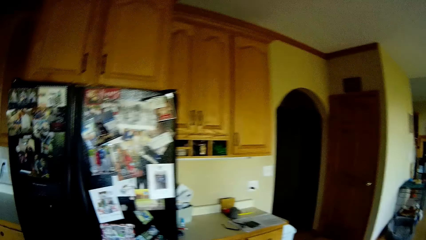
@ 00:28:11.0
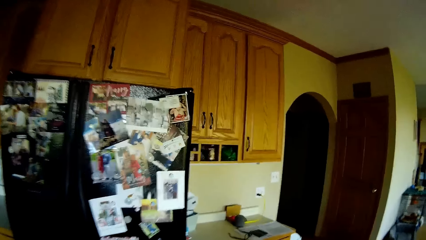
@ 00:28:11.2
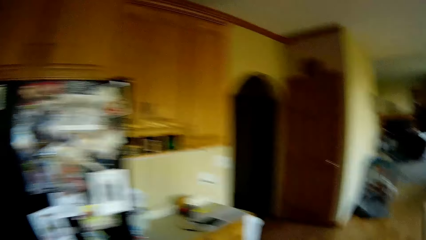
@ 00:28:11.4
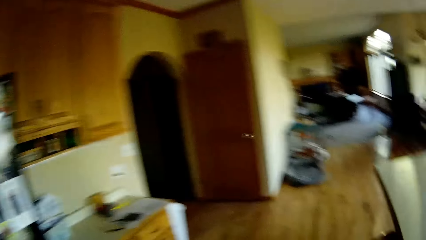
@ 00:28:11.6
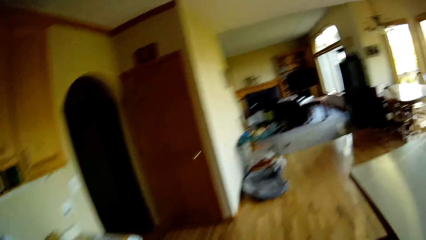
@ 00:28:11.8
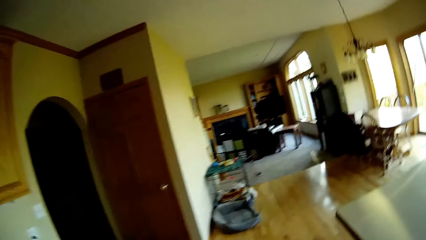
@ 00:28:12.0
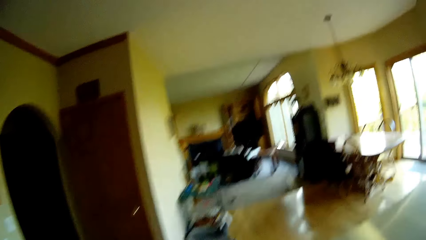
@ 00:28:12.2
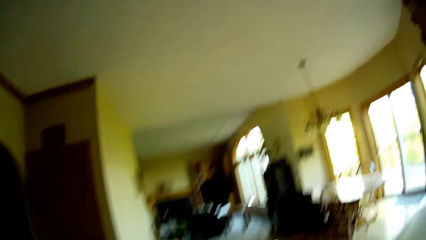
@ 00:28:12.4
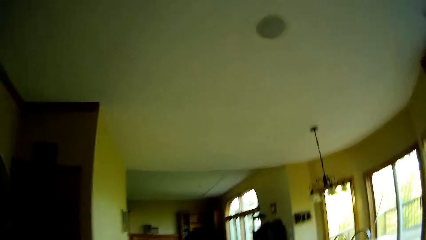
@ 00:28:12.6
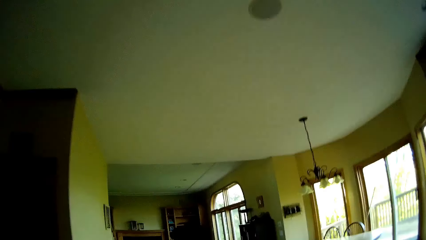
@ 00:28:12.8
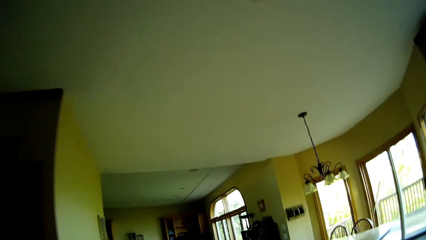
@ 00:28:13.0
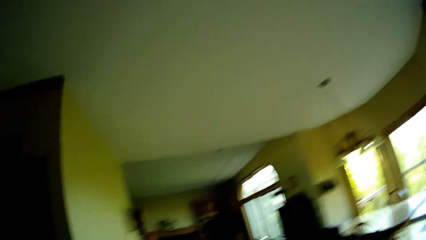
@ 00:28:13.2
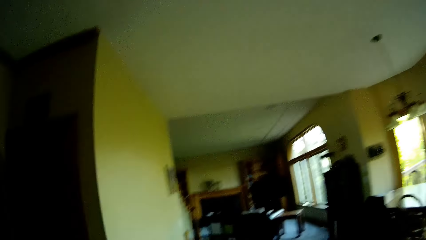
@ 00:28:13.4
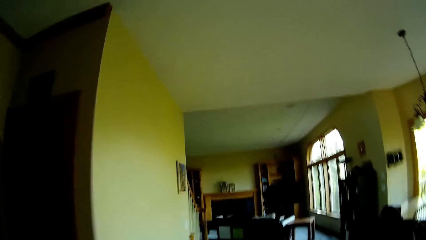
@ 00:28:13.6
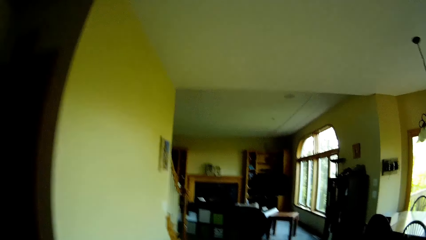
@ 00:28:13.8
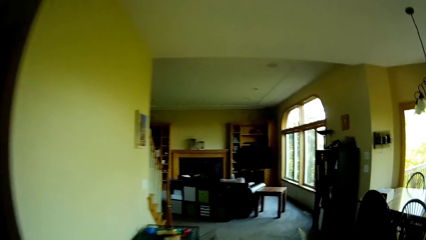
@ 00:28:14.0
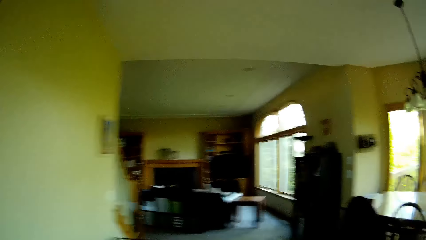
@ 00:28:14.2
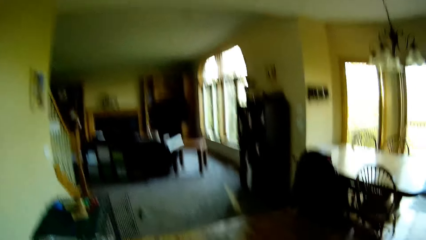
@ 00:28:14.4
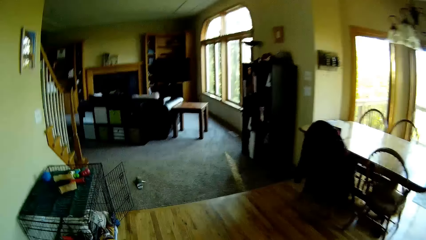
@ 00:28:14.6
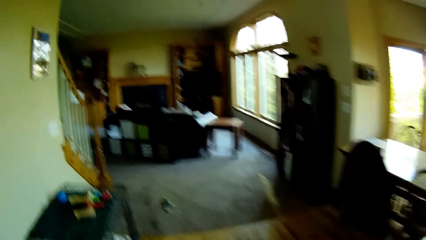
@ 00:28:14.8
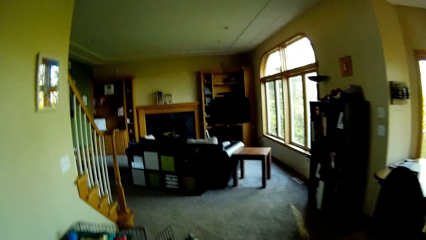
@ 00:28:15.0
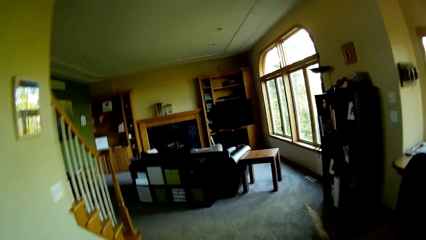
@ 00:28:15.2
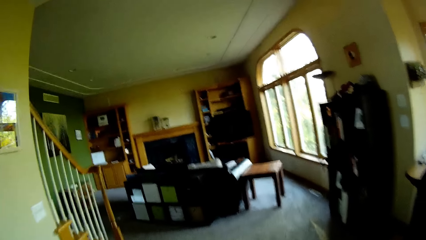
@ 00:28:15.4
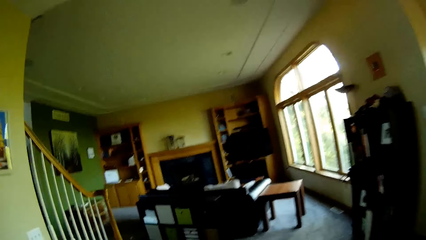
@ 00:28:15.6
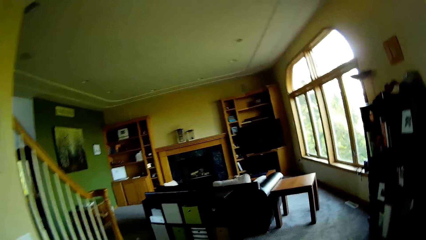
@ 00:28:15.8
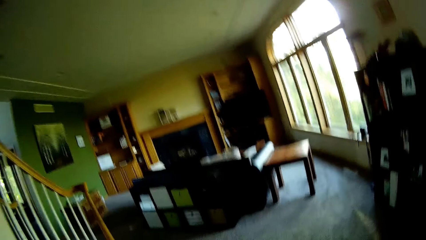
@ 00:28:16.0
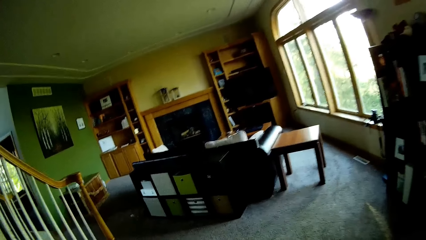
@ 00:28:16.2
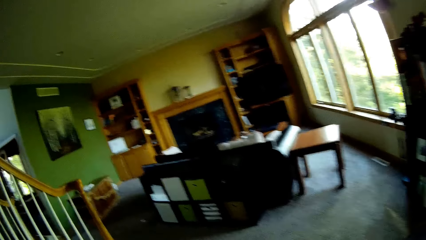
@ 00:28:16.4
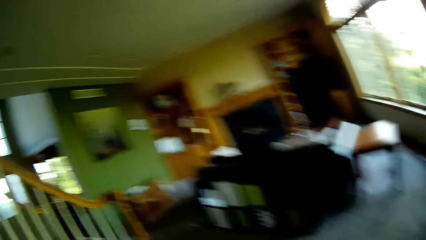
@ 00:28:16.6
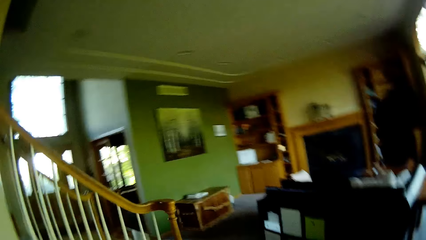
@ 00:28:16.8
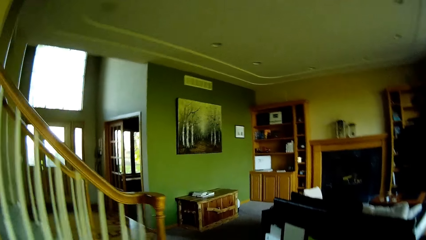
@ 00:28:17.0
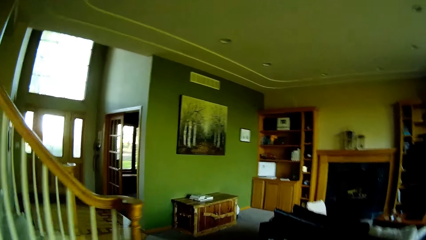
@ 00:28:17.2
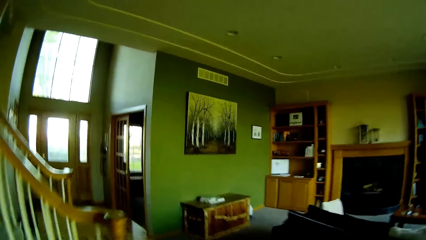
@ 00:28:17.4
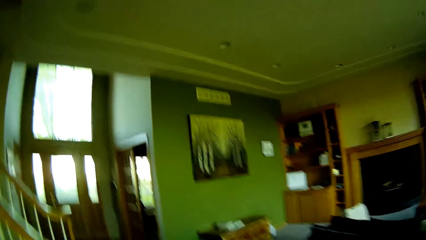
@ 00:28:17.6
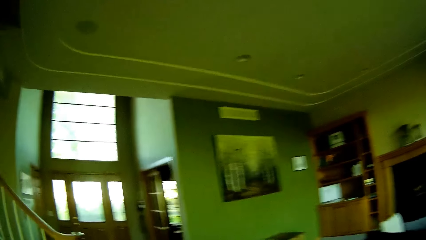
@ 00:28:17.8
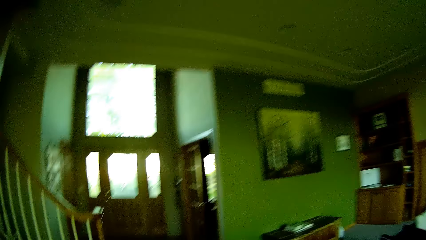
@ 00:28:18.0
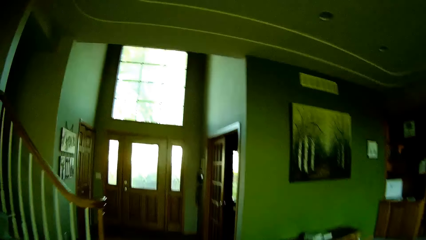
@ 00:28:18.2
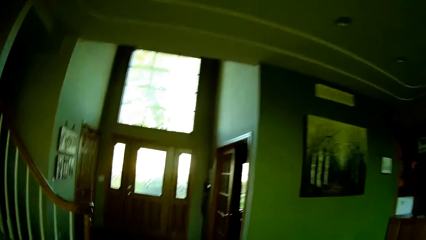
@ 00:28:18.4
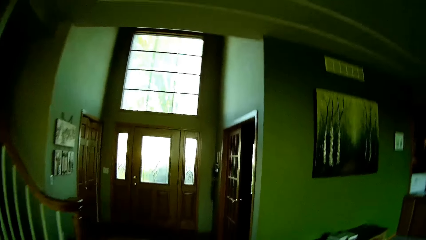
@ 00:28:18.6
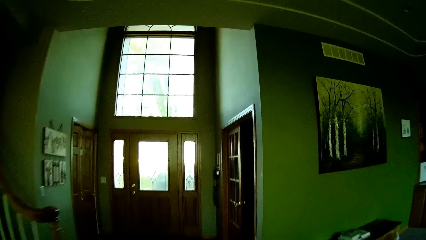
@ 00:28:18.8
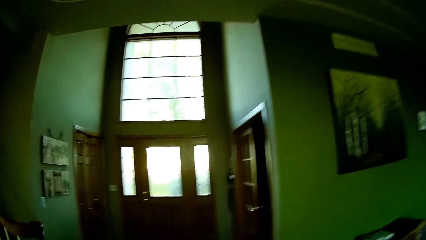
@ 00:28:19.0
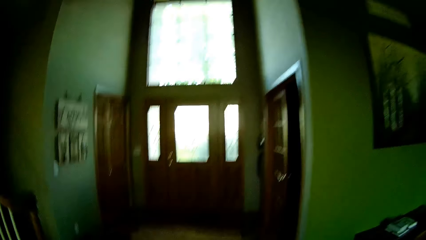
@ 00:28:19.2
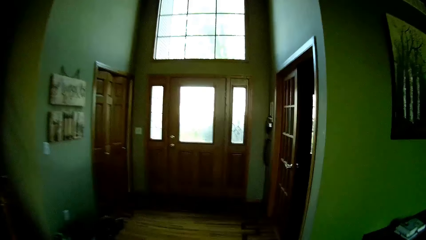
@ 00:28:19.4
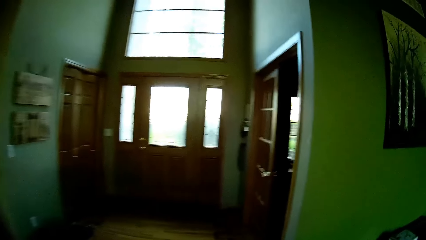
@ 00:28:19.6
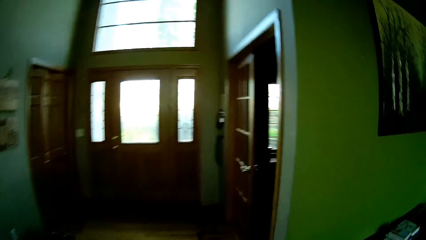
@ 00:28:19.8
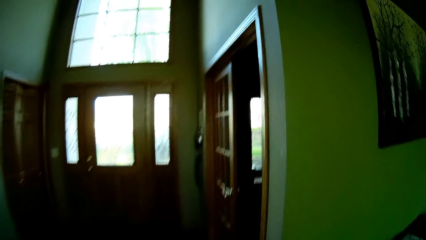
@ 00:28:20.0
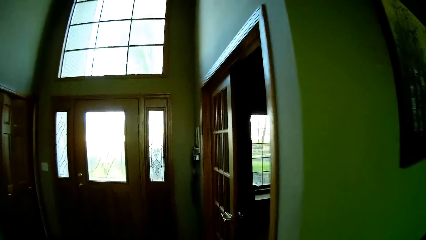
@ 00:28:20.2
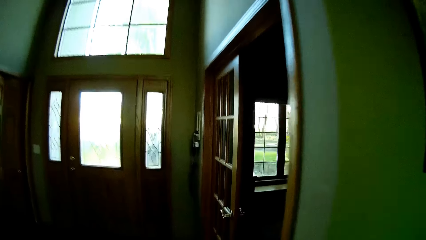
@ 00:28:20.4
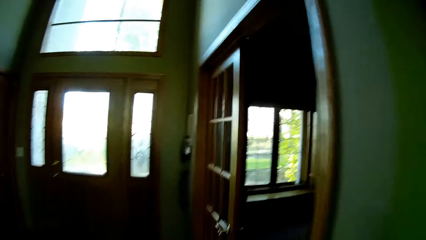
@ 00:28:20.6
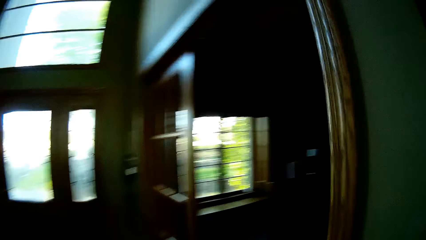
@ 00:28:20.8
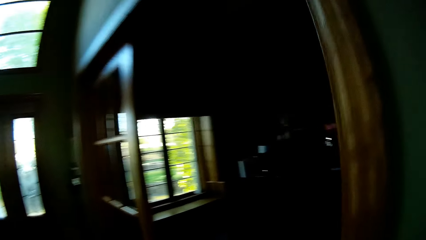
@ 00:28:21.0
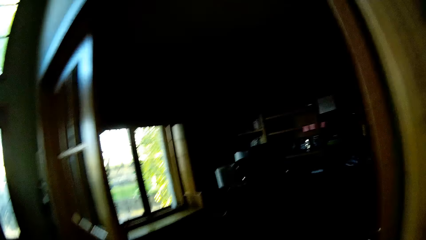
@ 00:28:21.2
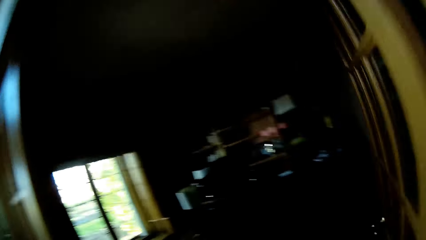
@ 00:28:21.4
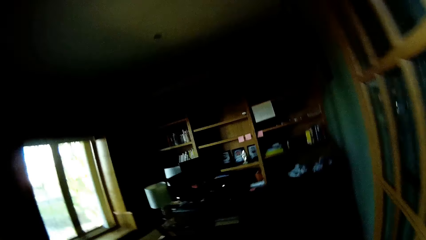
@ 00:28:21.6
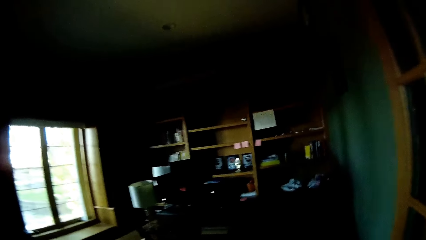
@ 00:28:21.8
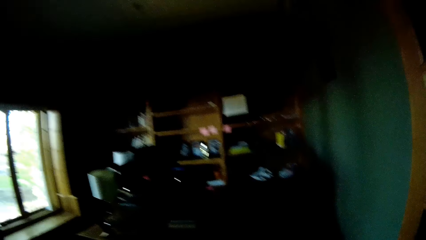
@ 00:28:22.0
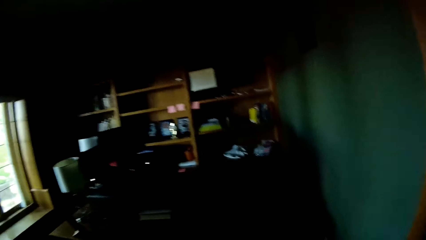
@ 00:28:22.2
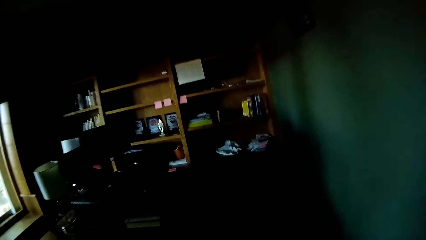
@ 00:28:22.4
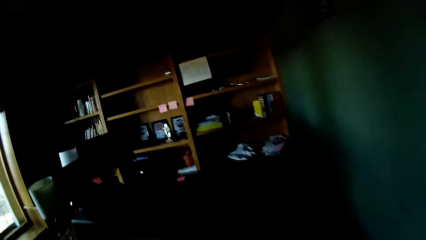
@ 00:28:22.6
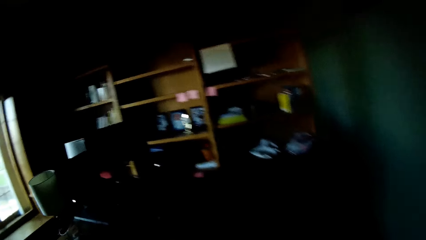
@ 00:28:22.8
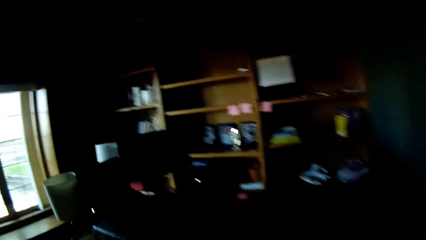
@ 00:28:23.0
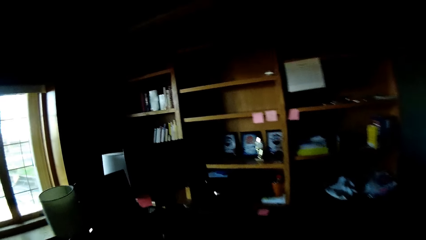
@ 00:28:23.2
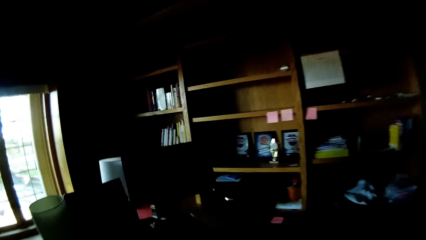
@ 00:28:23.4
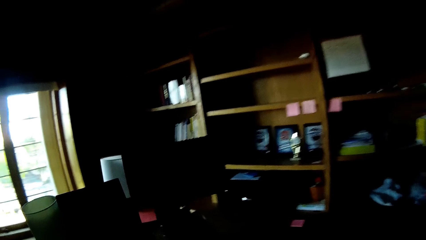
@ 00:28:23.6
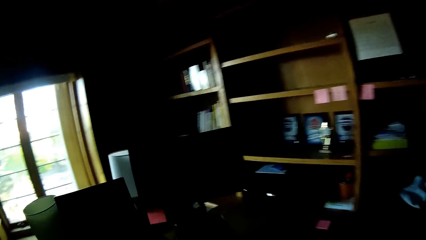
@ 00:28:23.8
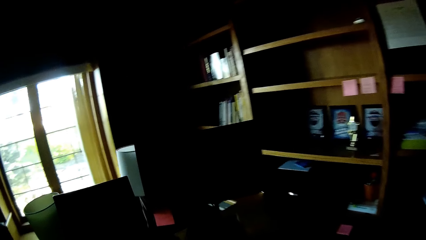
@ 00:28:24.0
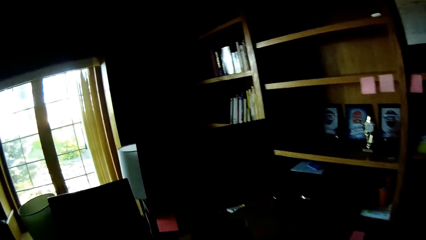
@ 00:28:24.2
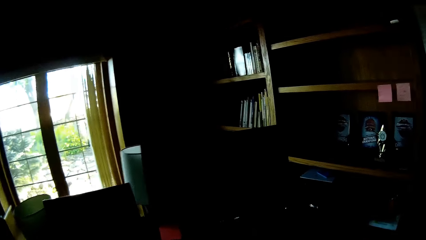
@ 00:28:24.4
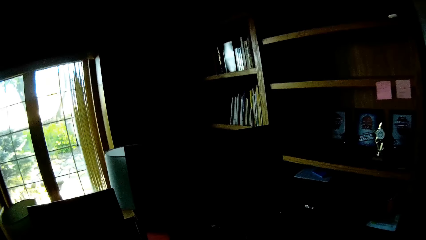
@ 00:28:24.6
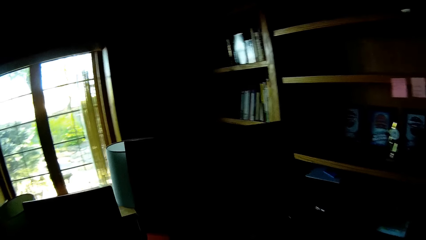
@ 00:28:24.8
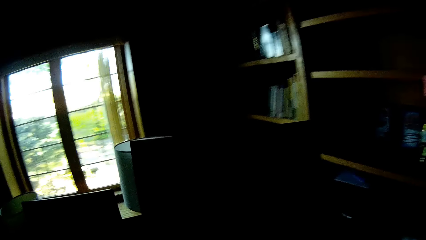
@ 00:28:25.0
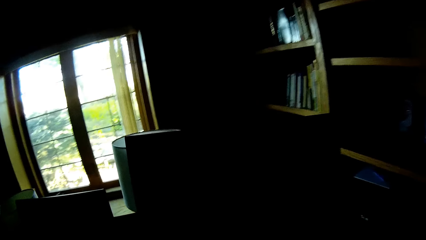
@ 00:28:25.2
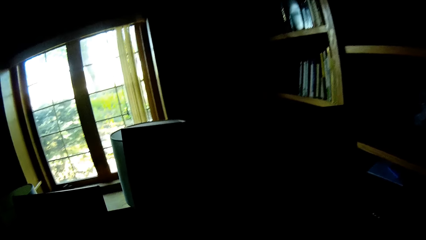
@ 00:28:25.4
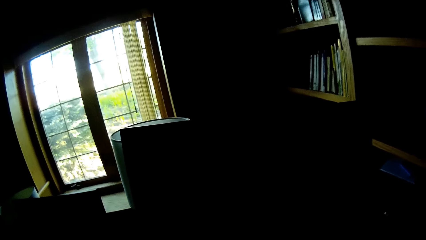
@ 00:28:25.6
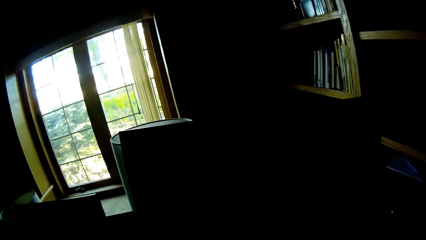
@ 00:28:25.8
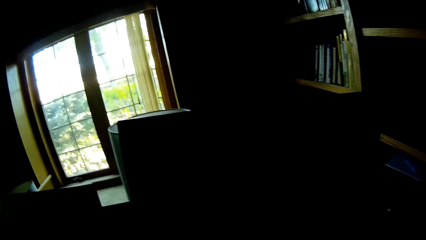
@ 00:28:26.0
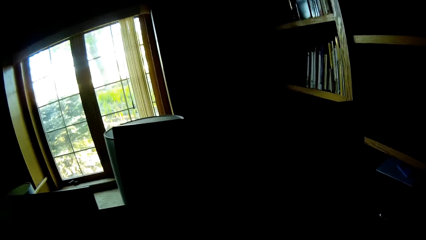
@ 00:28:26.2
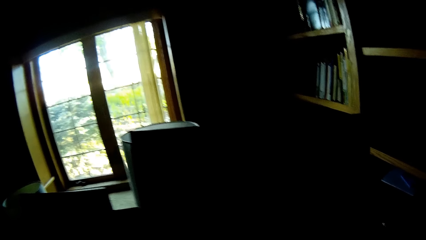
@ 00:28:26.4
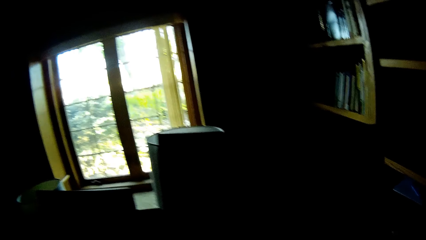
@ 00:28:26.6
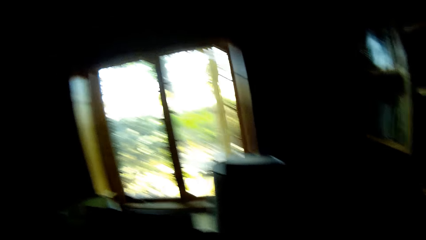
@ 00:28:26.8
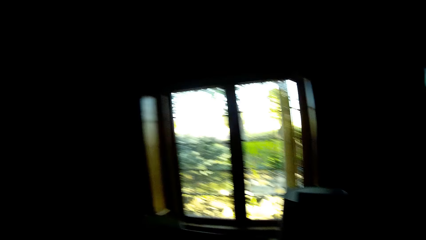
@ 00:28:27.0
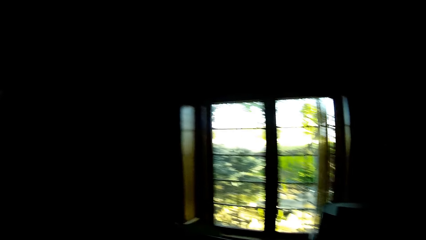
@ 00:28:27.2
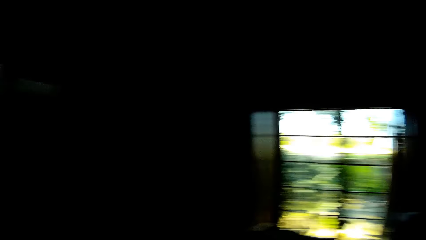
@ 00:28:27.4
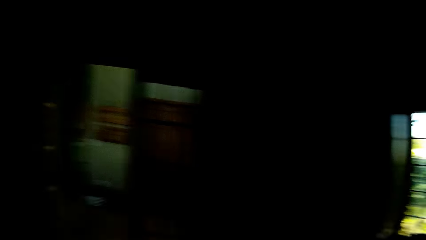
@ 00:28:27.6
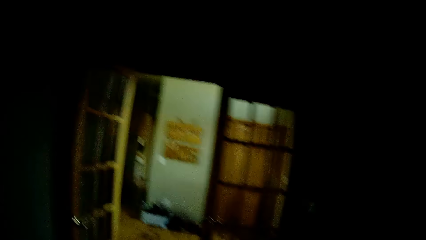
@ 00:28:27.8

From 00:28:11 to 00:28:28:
The camera wearer walks away from the kitchen towards a study room.
